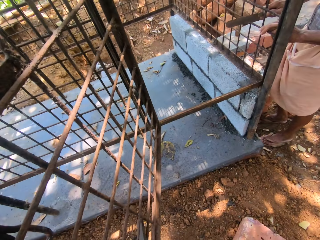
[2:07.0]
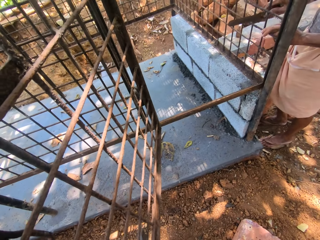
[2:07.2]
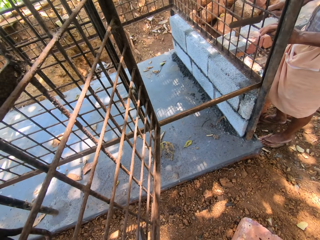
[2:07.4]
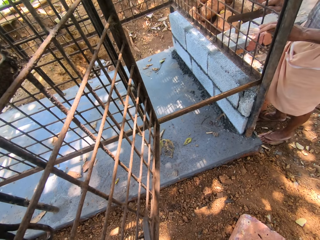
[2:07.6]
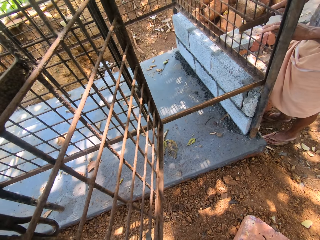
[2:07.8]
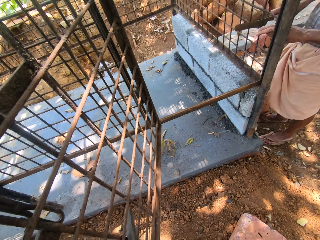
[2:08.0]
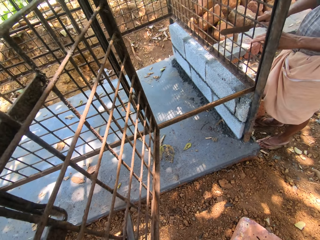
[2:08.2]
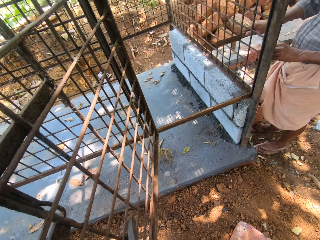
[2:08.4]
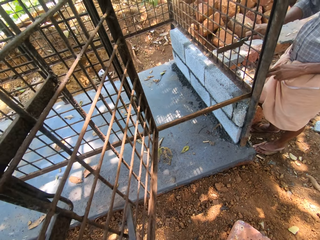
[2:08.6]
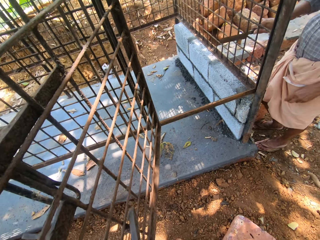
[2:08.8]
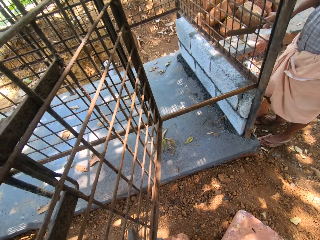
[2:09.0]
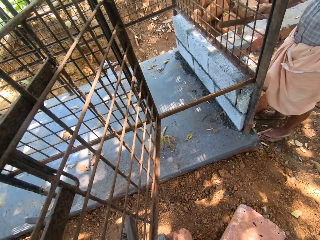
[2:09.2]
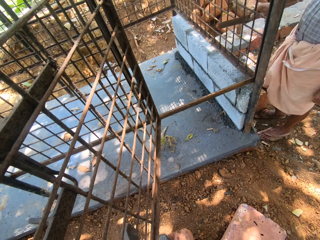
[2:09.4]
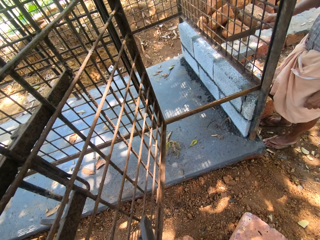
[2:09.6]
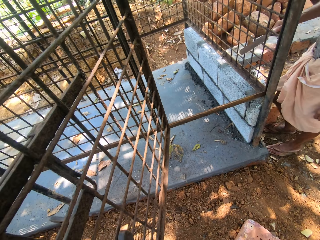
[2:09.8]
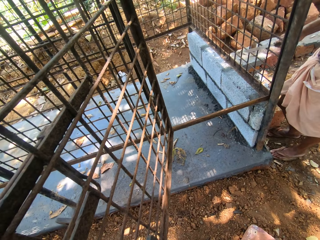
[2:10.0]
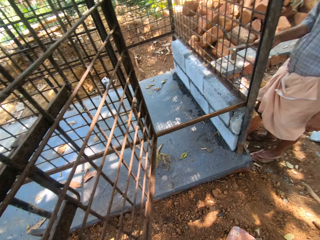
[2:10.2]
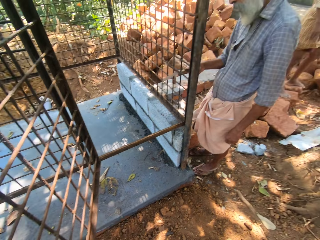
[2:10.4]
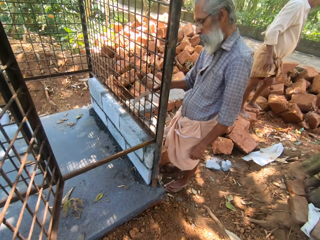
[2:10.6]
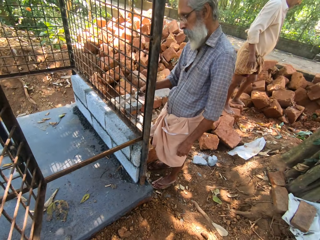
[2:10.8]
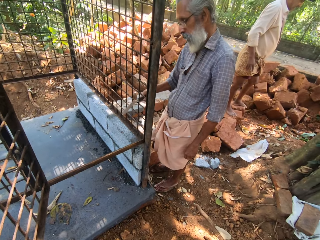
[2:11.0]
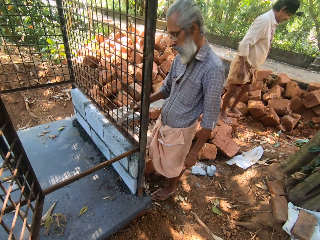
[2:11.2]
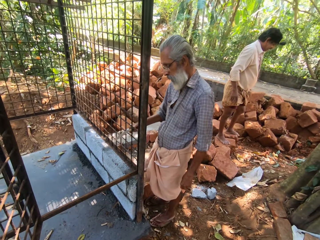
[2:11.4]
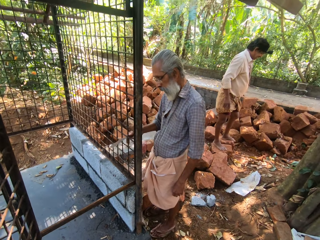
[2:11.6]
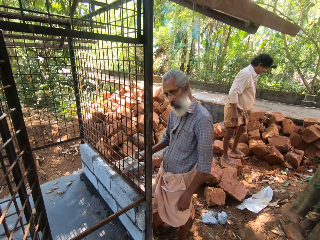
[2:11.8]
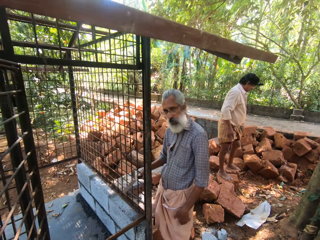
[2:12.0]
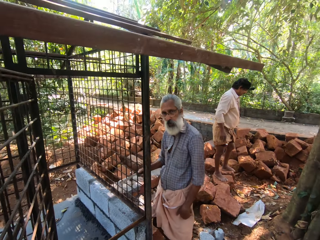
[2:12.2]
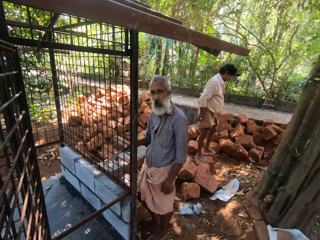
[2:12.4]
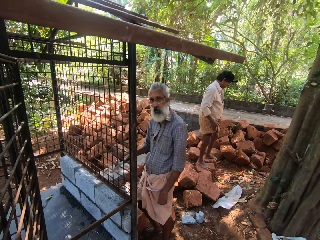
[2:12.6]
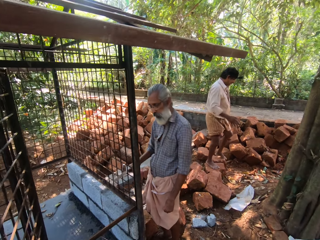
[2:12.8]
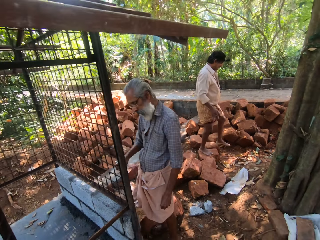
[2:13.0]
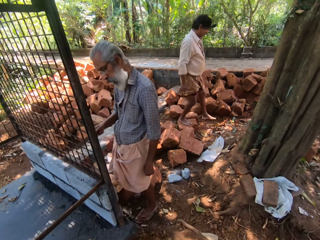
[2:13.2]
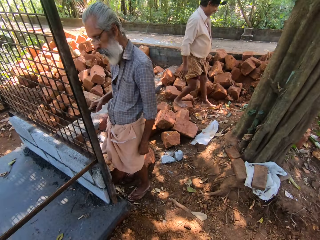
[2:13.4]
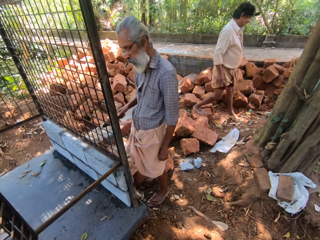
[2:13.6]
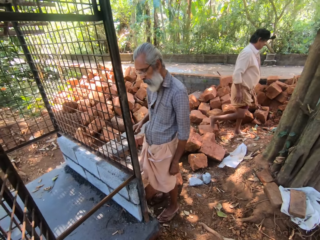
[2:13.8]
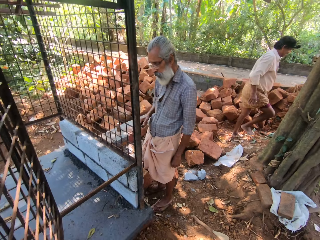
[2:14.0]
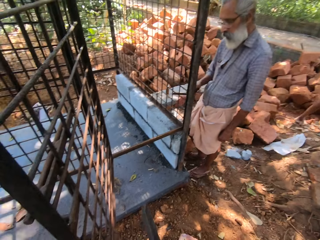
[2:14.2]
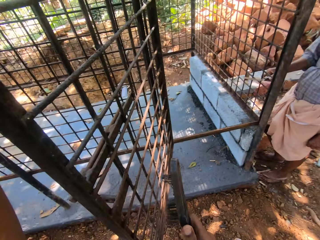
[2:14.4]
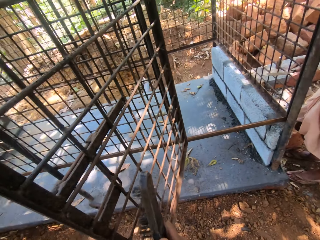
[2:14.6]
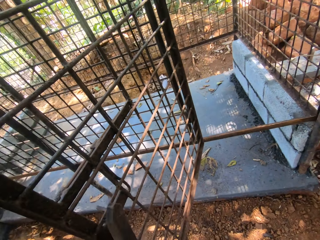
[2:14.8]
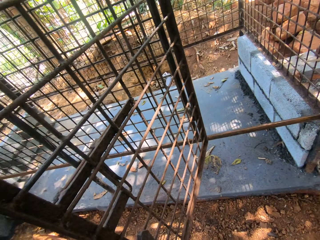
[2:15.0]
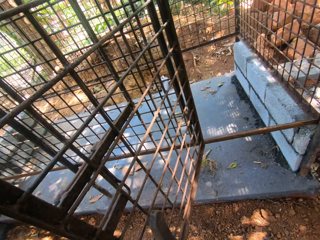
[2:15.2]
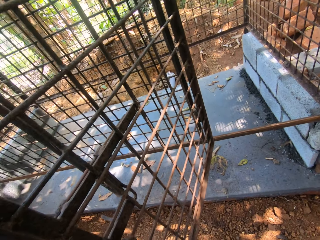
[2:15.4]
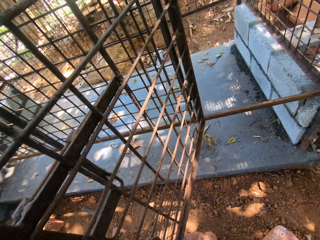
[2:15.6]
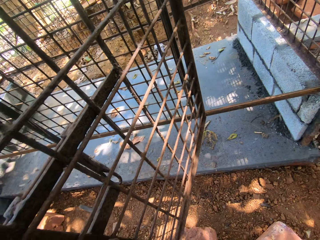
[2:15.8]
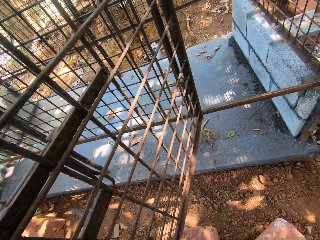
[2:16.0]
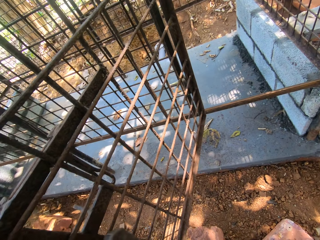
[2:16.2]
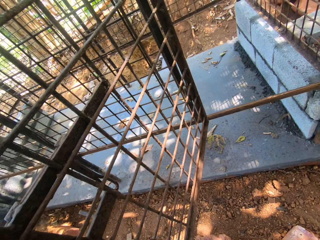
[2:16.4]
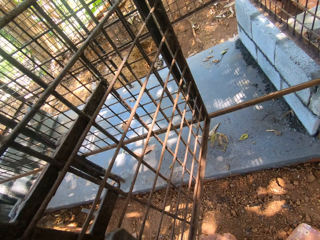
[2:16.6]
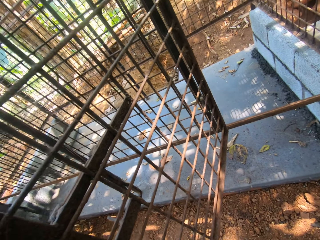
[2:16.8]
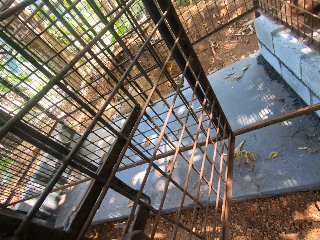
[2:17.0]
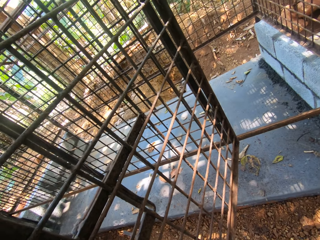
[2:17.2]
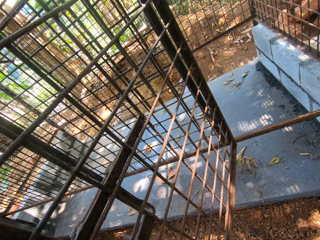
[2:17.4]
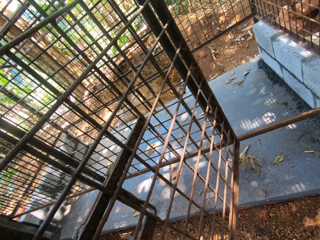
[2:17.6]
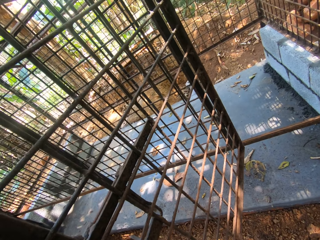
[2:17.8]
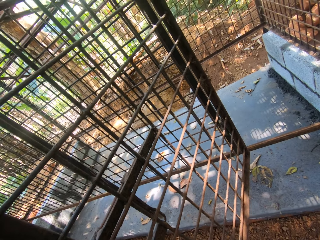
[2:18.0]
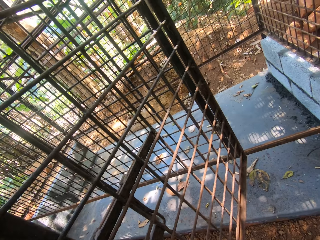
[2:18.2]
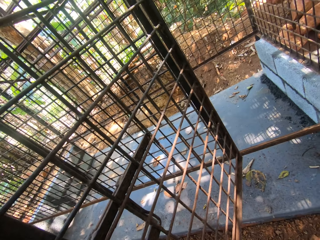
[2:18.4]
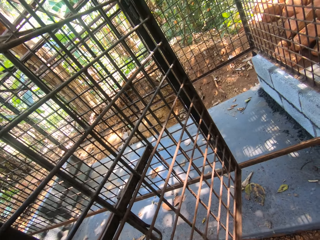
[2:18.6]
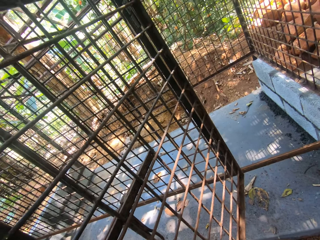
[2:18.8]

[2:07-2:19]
The camera wearer scratches the metal. A person scrubs the grill with a metal bar. Another person moves the hand from the metal. The first person scrubs the grill with the metal bar again. A person walks on the stone.

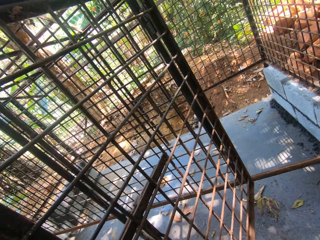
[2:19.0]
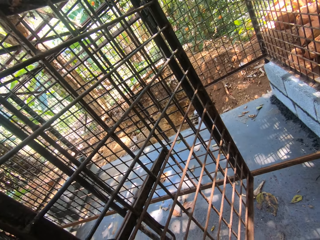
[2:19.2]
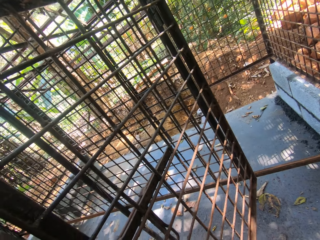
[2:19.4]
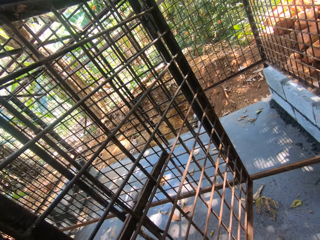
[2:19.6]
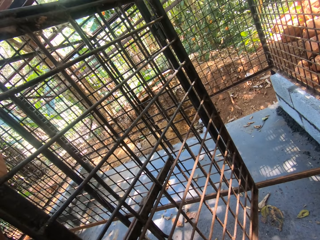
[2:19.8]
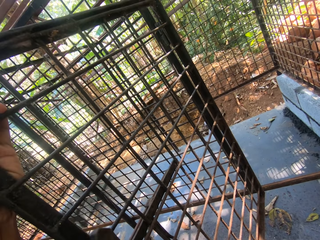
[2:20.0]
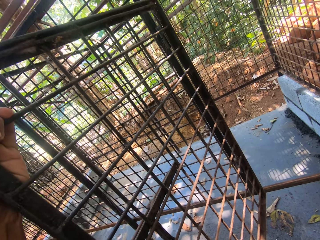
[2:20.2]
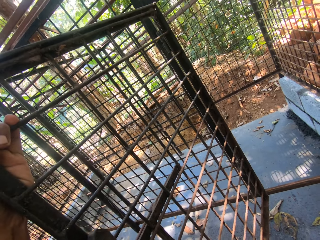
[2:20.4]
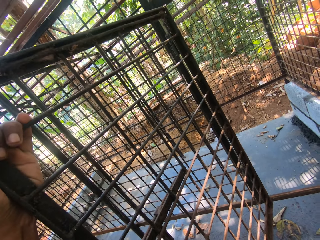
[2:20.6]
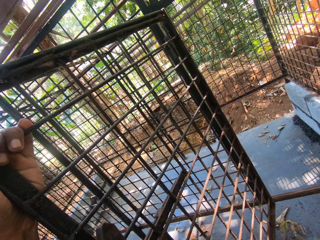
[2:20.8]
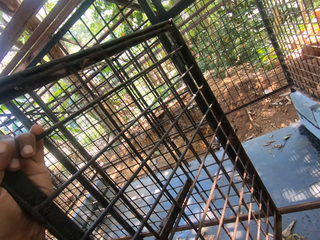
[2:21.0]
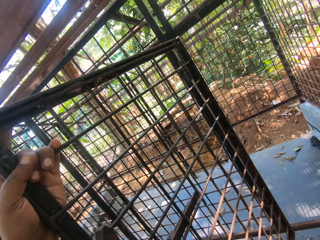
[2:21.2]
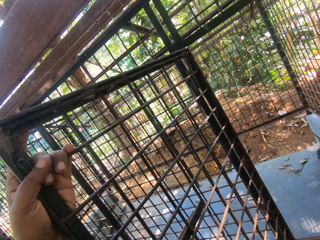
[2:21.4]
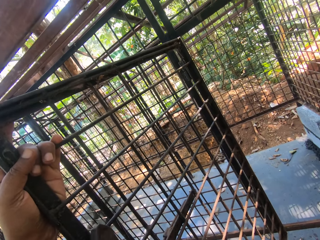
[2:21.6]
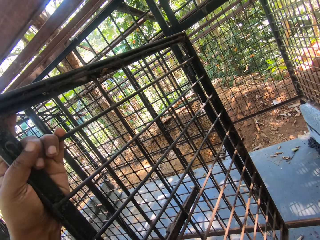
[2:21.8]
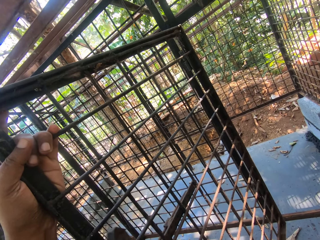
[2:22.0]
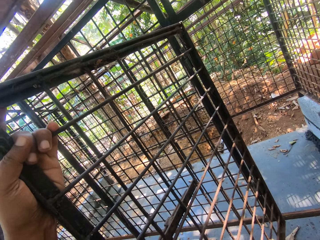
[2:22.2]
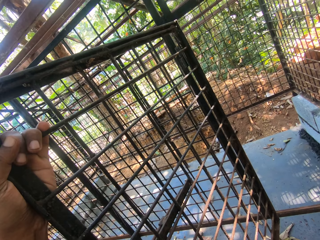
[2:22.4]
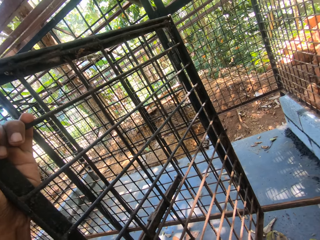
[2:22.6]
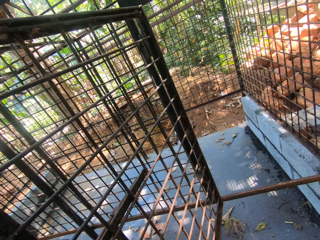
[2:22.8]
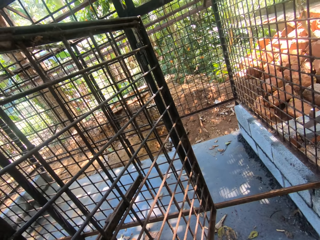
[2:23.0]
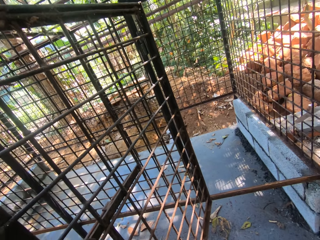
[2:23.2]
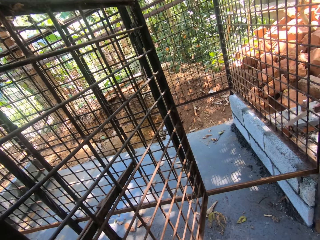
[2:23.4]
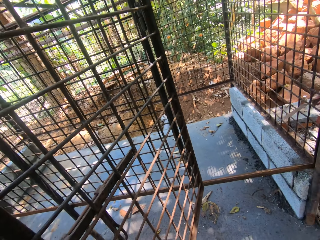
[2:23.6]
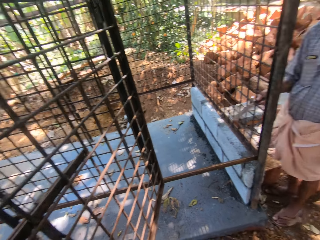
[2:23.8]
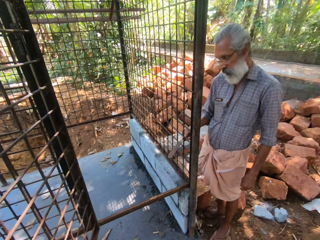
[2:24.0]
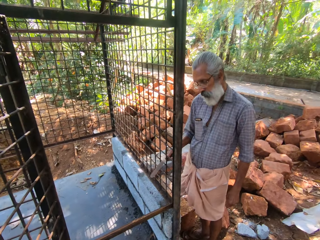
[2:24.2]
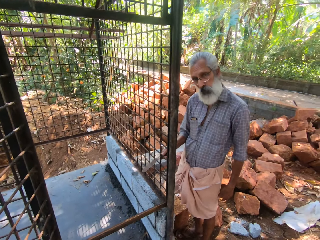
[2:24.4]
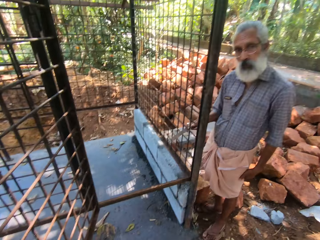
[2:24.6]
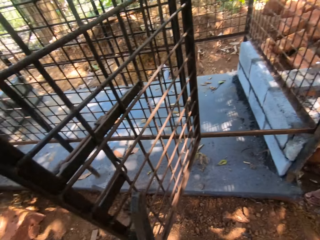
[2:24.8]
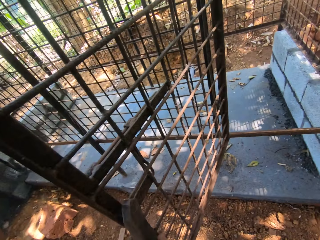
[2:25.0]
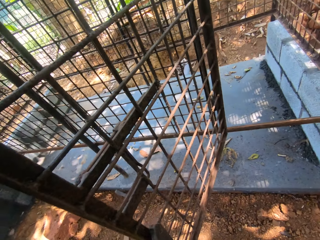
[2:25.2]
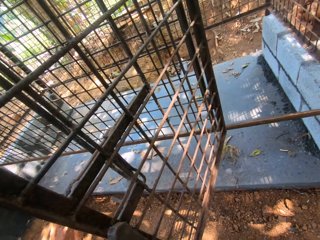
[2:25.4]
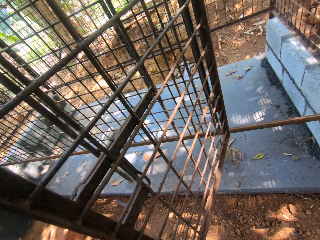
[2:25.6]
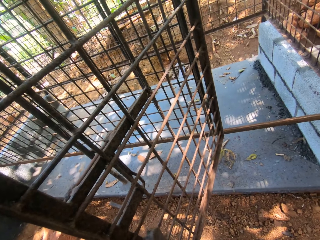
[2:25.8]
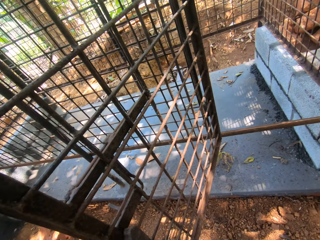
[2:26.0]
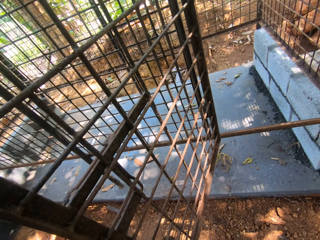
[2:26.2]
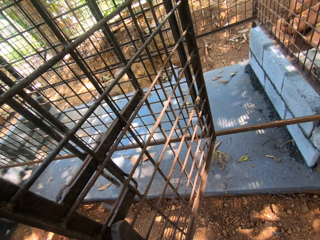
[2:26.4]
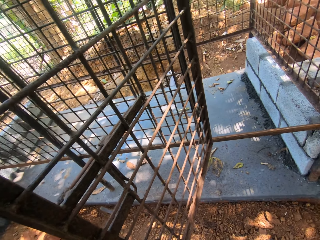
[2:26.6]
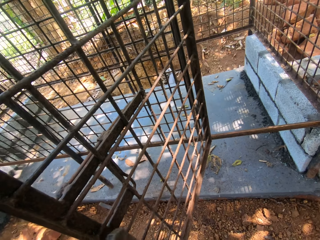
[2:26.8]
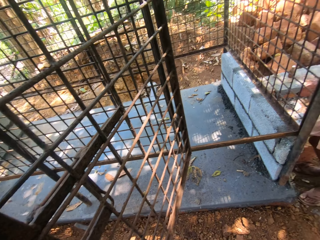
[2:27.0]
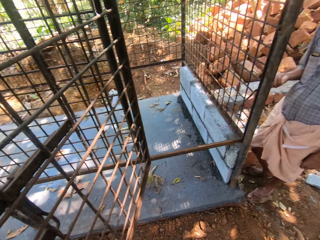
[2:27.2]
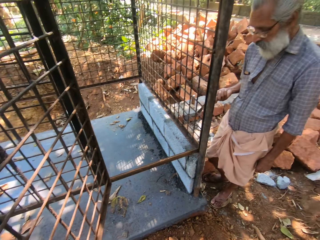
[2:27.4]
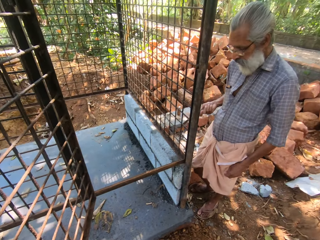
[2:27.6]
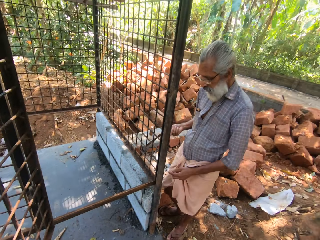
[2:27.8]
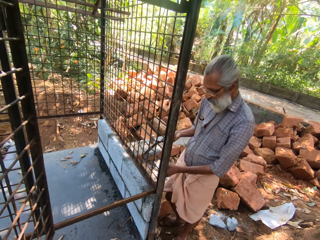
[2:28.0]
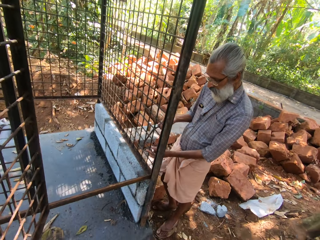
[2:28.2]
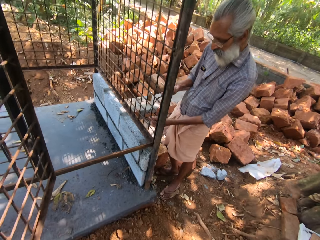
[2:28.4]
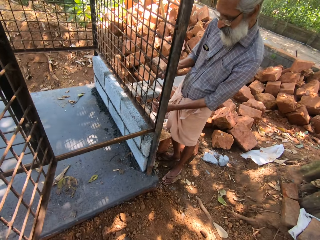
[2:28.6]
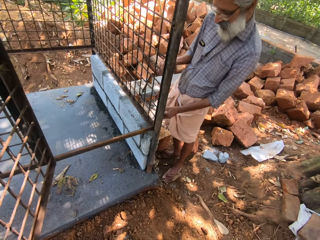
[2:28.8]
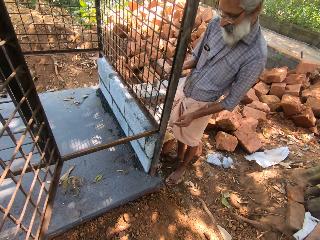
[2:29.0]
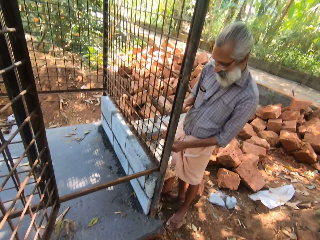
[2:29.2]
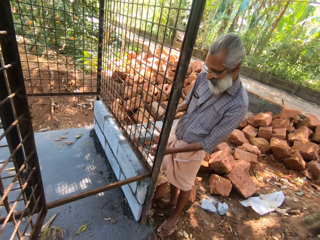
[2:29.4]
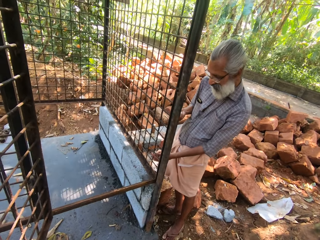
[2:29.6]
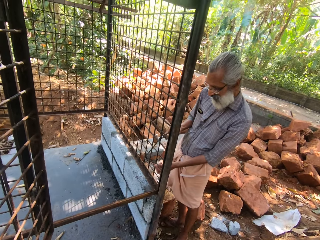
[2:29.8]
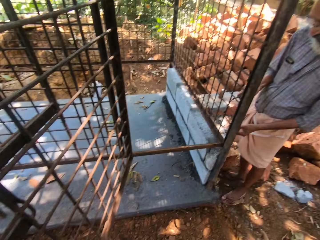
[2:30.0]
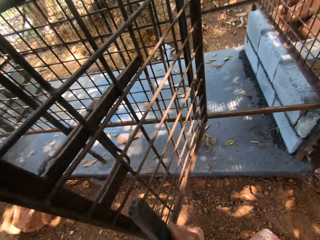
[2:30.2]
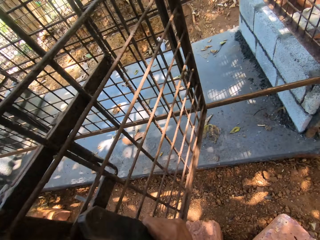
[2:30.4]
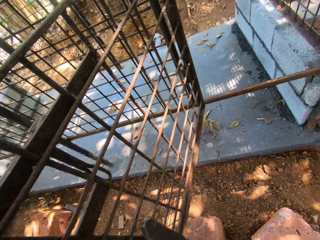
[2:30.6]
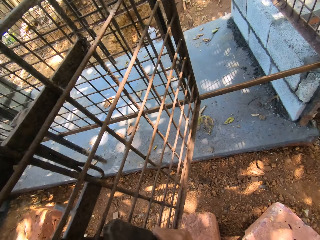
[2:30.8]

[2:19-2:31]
The camera wearer turns around. A person scrubs the grill with a metal bar. The person does it again. The camera wearer scratches the metal.
